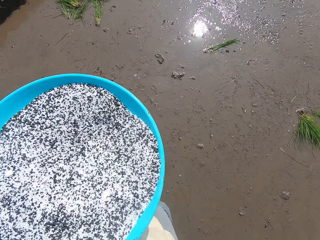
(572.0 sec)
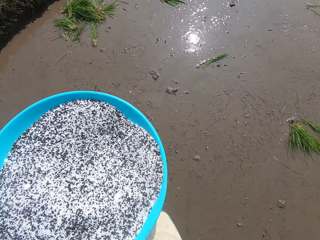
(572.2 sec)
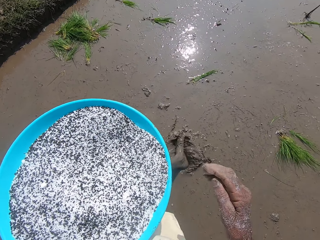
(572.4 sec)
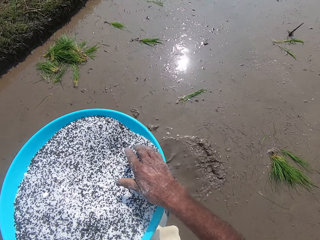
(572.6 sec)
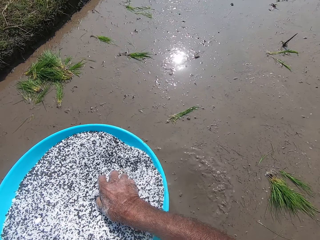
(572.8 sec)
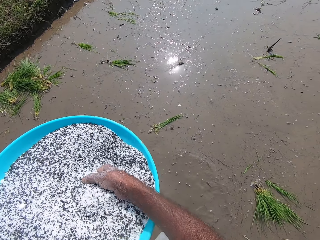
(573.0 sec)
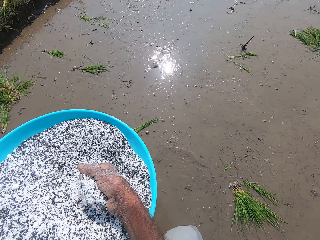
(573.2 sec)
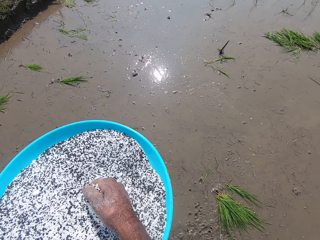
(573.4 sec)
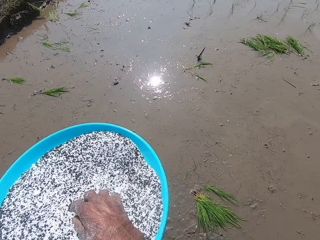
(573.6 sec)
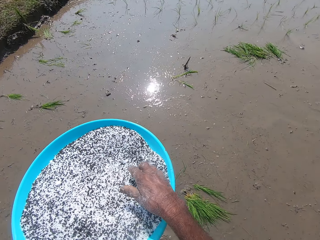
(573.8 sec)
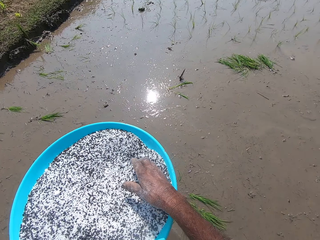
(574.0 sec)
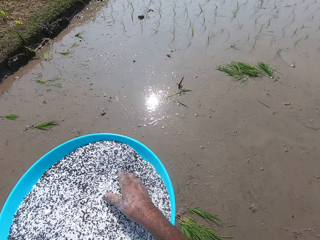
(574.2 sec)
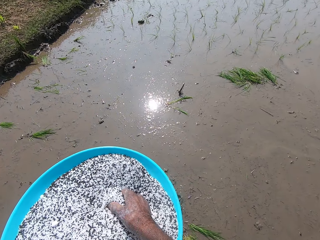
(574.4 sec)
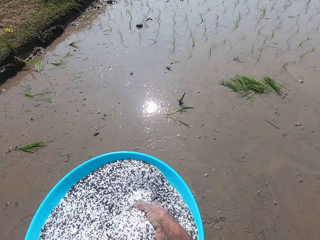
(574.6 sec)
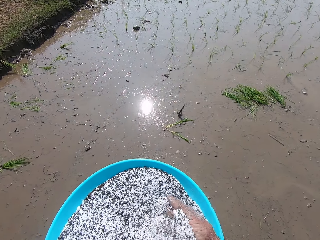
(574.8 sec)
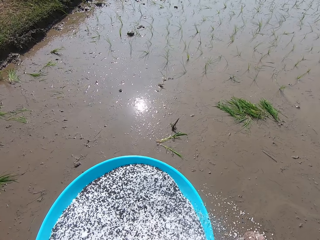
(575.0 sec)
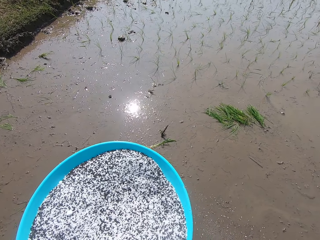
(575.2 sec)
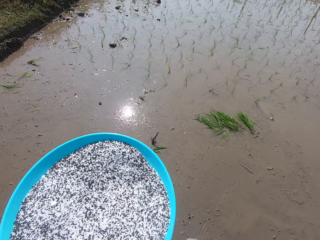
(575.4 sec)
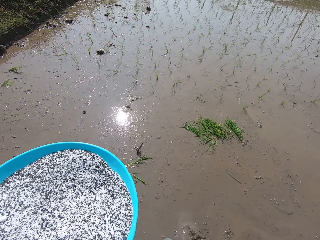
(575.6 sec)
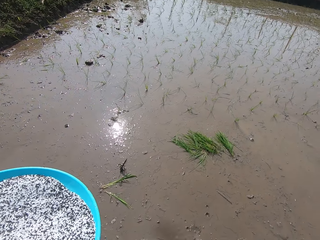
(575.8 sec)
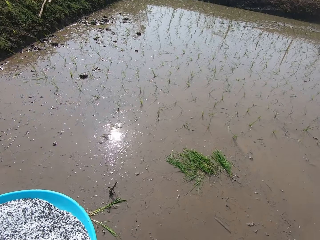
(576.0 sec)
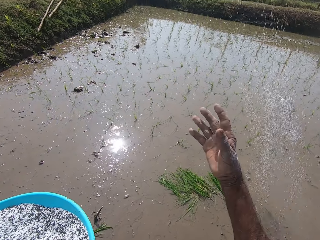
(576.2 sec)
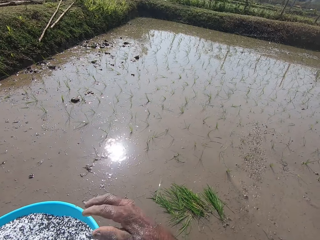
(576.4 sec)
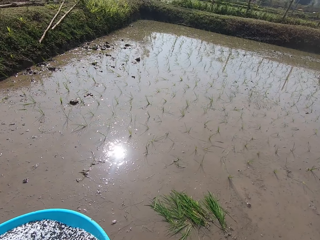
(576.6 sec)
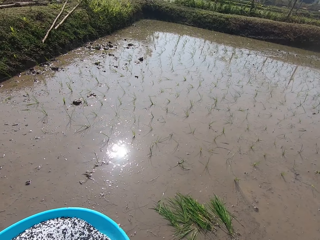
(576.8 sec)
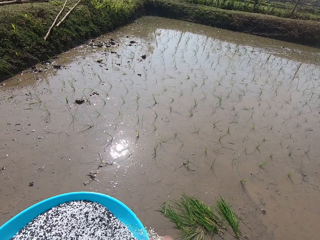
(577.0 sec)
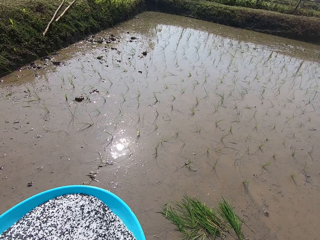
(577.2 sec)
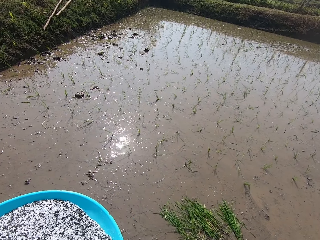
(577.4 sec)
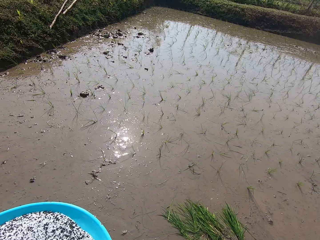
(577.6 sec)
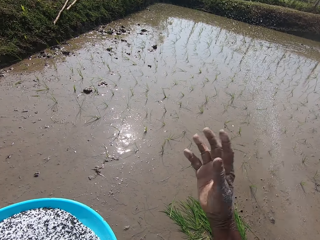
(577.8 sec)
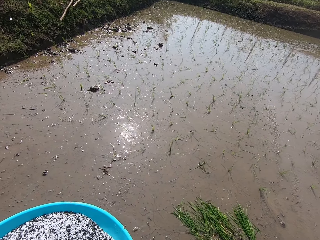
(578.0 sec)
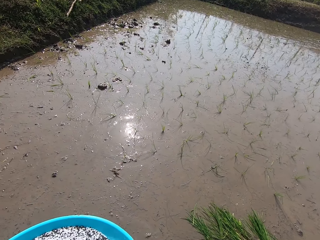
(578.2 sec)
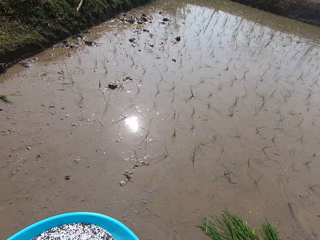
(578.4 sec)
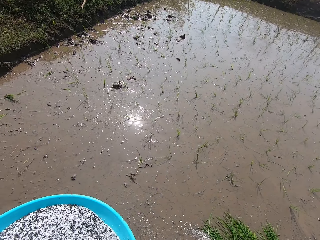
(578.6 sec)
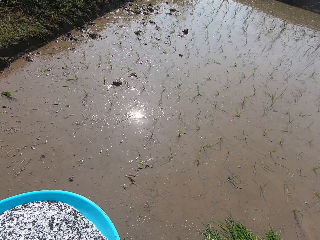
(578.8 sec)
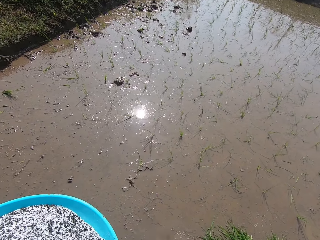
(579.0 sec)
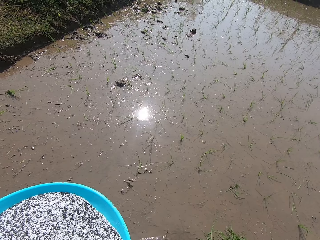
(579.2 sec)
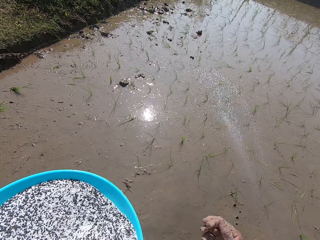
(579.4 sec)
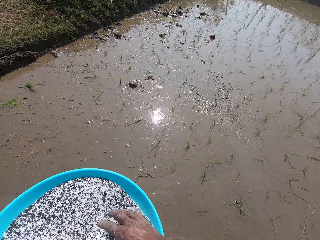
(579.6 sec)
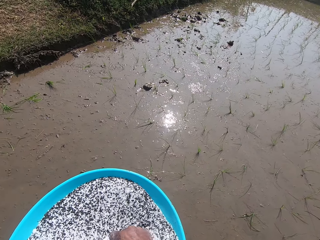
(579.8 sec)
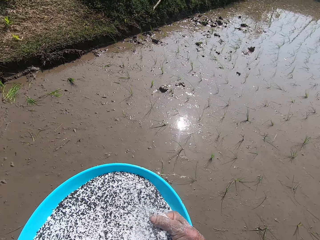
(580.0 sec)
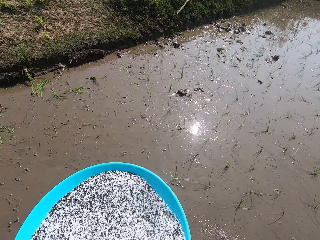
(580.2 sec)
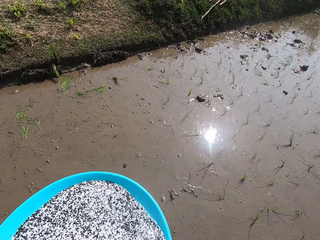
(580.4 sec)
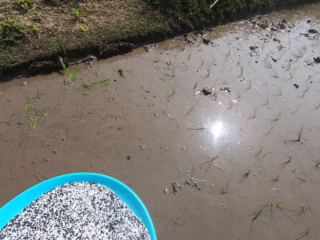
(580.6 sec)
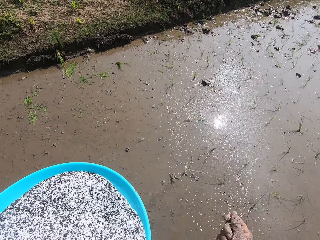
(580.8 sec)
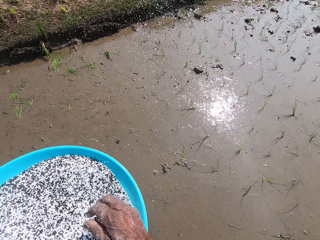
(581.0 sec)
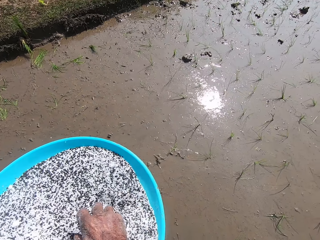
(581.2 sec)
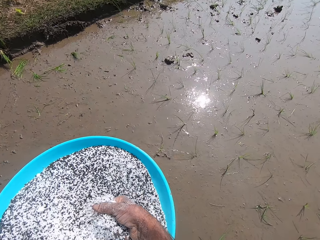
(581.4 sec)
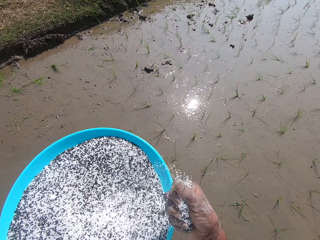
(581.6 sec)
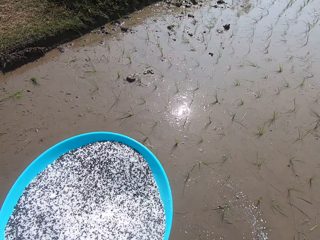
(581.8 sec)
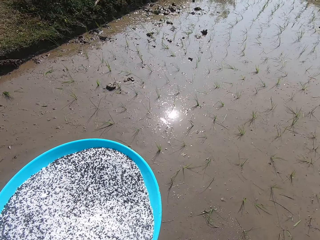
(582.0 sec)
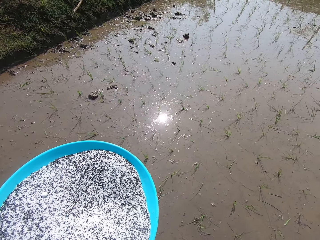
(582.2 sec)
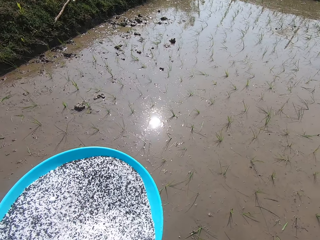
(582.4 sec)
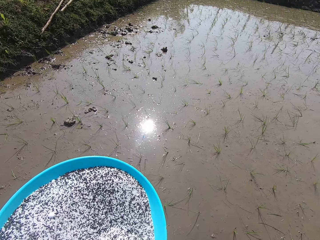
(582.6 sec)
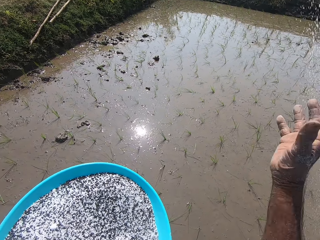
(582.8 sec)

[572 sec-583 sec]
The camera wearer sprinkles the black seeds in his right hand on the muddy field. He takes some black seeds from the bowl in his left hand with his right hand. He pours the black seeds in his right hand into the bowl in his left hand. He takes some black seeds from the bowl in his left hand with his right hand. He sprinkles the black seeds in his right hand on the muddy field. He takes some black seeds from the bowl in his left hand with his right hand. He sprinkles the black seeds in his right hand on the muddy field. He takes some black seeds from the bowl in his left hand with his right hand. He sprinkles the black seeds in his right hand on the muddy field. He converses with the group of people on the farm. He takes some black seeds from the bowl in his left hand with his right hand. He sprinkles the black seeds in his right hand on the muddy field. He sprinkles them again.

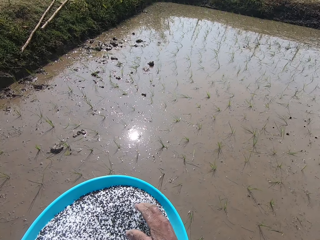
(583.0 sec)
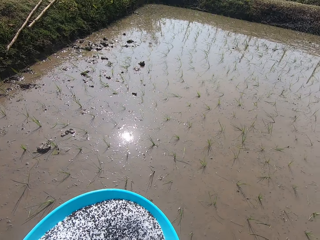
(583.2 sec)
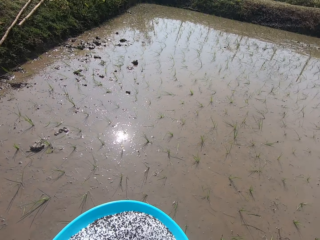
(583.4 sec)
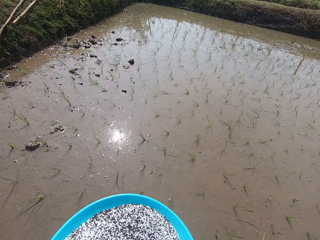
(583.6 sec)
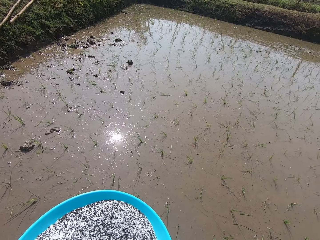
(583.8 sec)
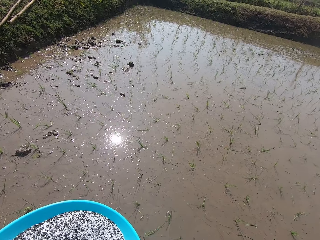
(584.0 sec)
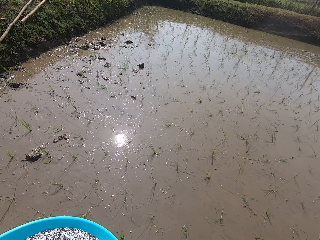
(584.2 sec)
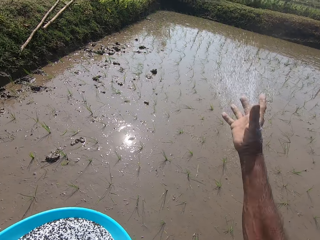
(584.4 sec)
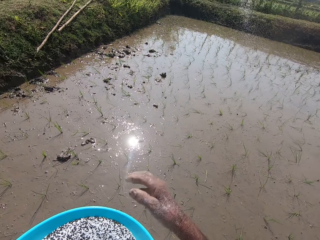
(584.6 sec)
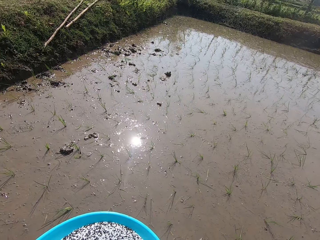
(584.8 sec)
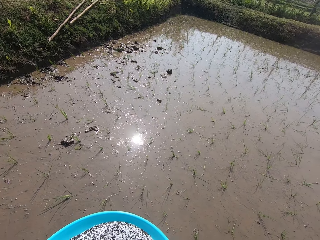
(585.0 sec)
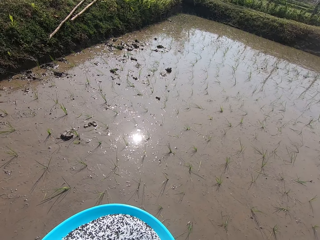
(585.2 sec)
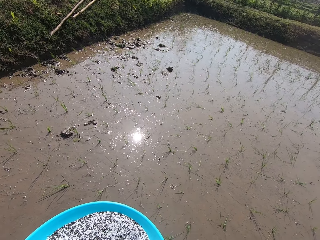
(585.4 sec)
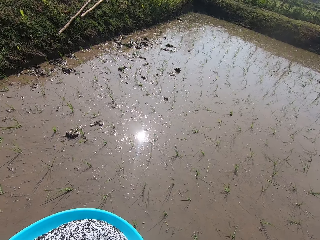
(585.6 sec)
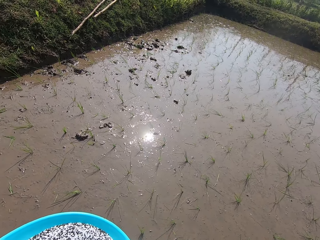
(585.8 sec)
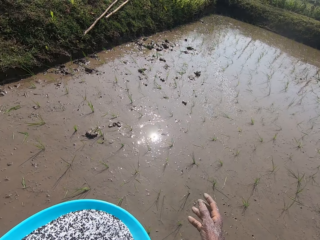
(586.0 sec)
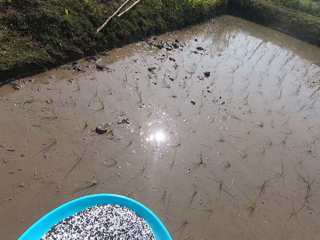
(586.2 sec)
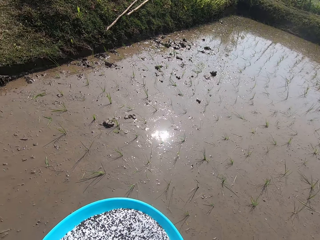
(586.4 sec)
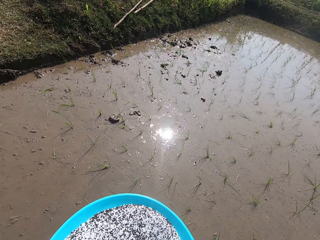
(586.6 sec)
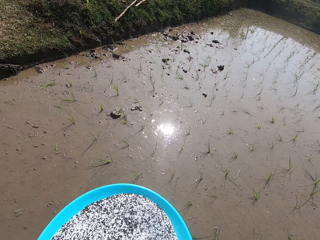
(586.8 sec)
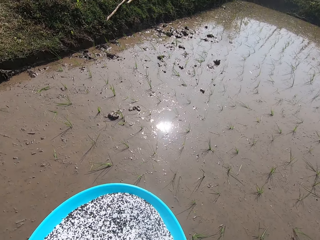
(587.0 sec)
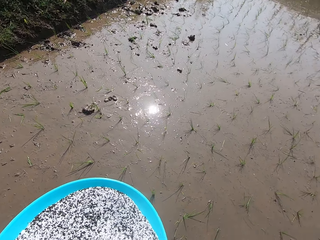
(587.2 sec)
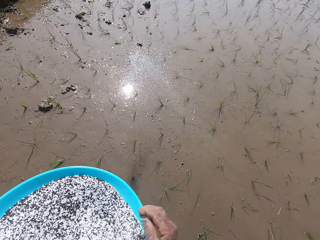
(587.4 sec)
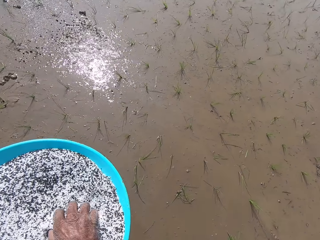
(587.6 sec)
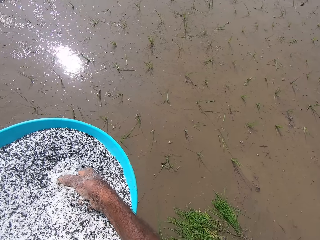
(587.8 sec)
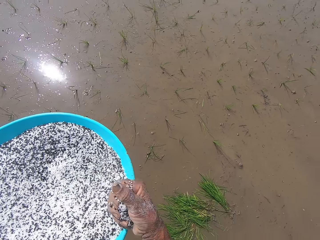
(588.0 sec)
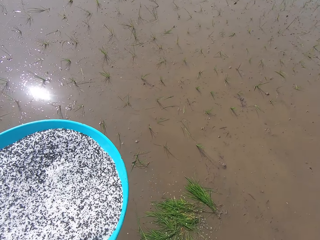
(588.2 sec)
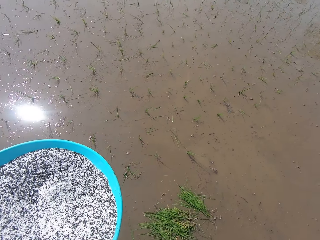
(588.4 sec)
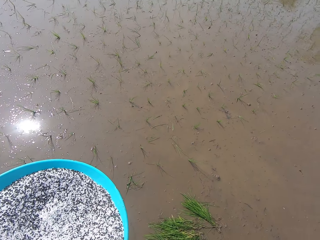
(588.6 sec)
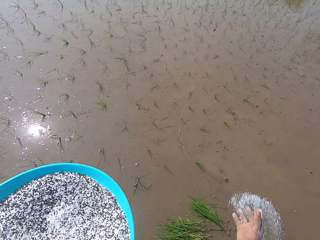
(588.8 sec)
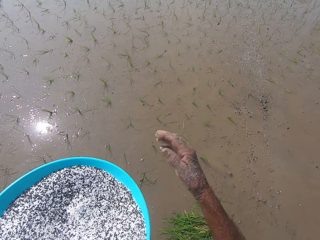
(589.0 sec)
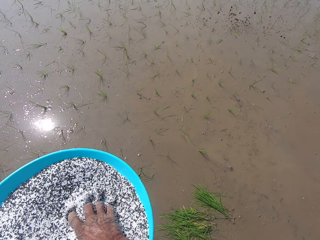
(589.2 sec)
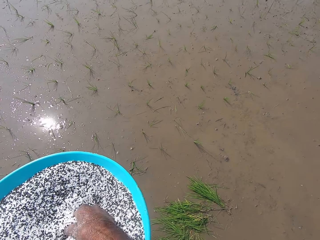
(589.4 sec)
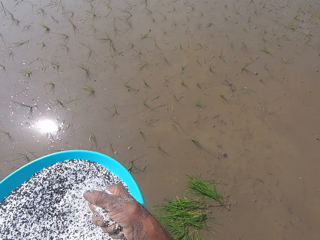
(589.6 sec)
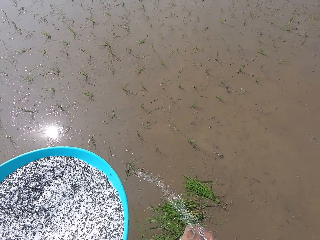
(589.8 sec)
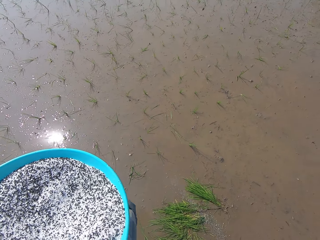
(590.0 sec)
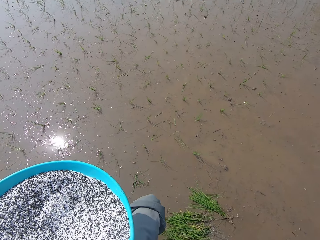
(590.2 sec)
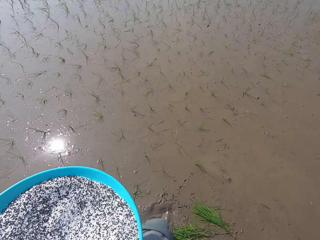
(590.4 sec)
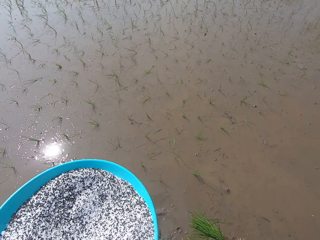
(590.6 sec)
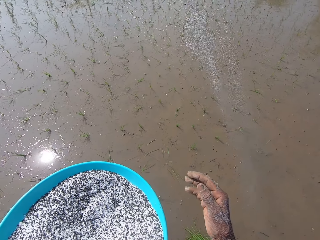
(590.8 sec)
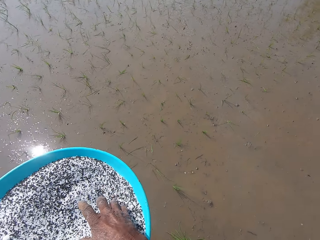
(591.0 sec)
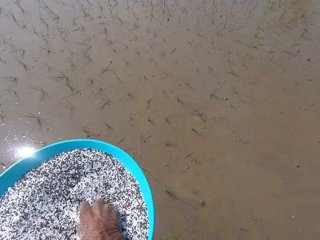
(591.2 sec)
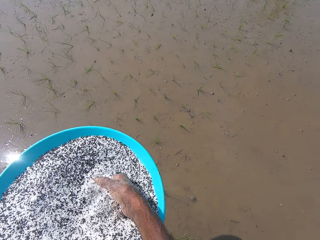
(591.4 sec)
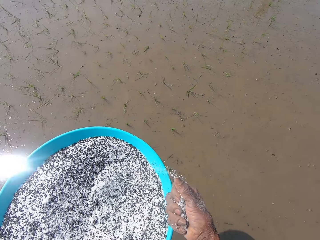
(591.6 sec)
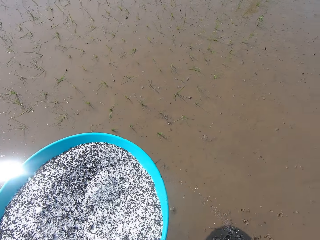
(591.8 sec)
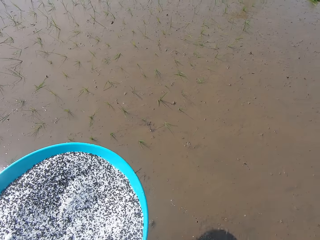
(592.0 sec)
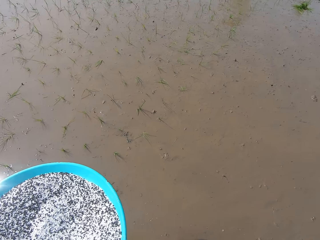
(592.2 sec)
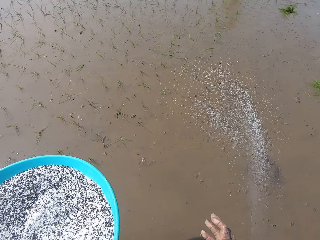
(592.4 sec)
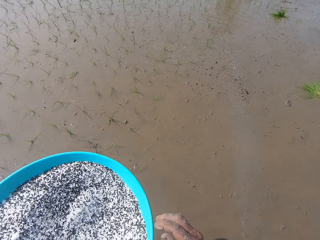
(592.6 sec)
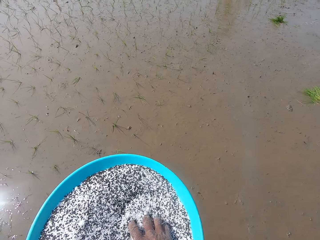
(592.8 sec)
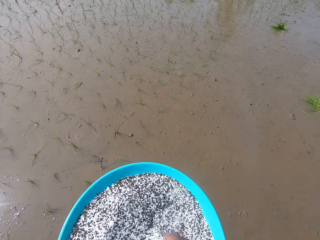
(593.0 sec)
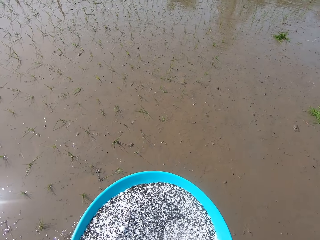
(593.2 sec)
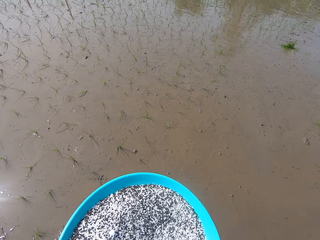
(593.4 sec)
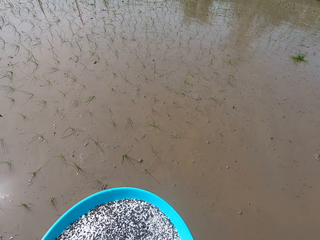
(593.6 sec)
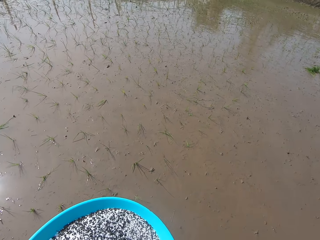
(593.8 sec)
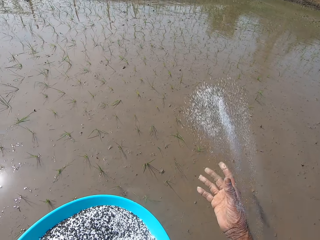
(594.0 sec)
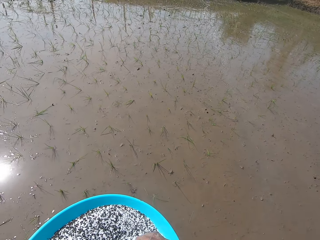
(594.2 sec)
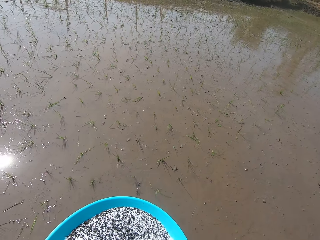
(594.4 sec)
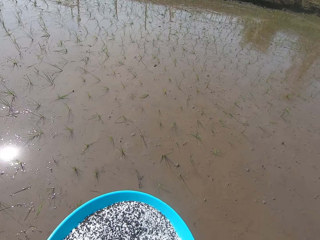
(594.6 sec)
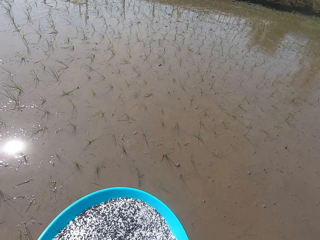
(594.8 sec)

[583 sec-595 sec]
The camera wearer sprinkles the black seeds in his right hand on the muddy field. He takes some black seeds from the bowl in his left hand with his right hand. He sprinkles the black seeds in his right hand on the muddy field. He takes some black seeds from the bowl in his left hand with his right hand. He sprinkles the black seeds in his right hand on the muddy field. He takes some black seeds from the bowl in his left hand with his right hand. He sprinkles the black seeds in his right hand on the muddy field. He takes some black seeds from the bowl in his left hand with his right hand. He walks across the muddy field on the farm. He sprinkles the black seeds in his right hand on the muddy field. He takes some black seeds from the bowl in his left hand with his right hand. He sprinkles the black seeds in his right hand on the muddy field. He takes some black seeds from the bowl in his left hand with his right hand.
